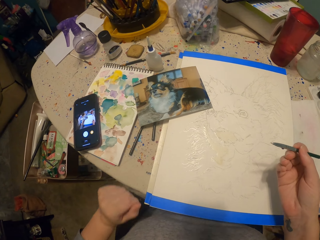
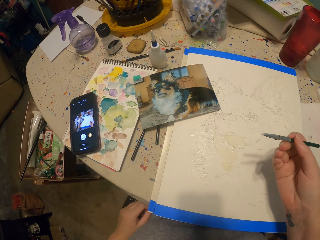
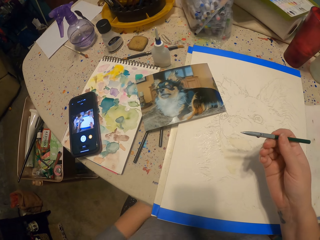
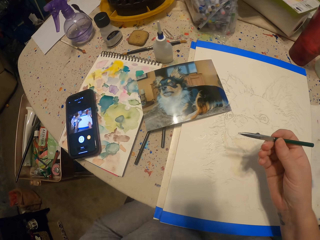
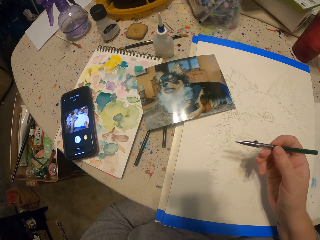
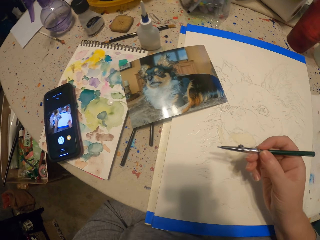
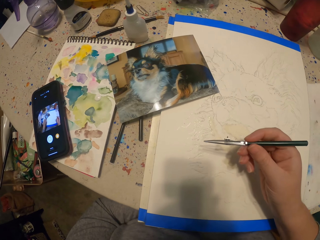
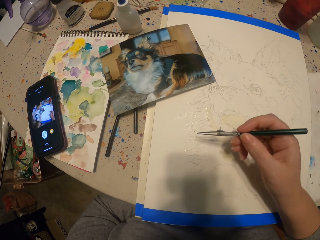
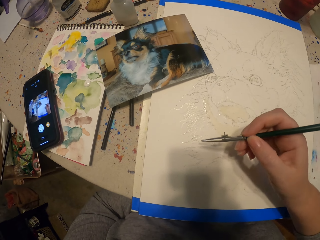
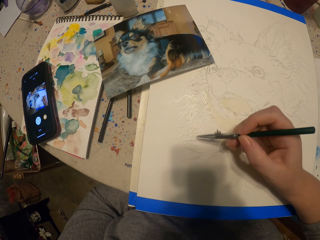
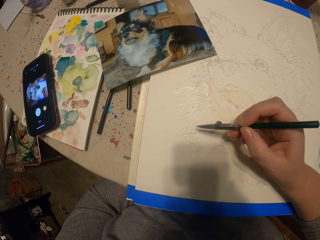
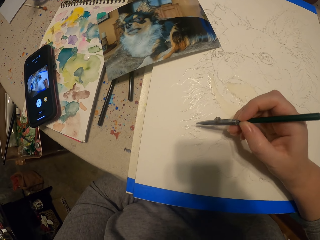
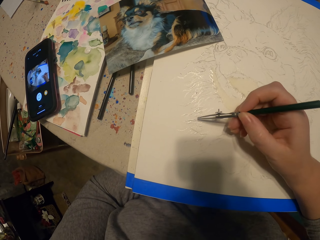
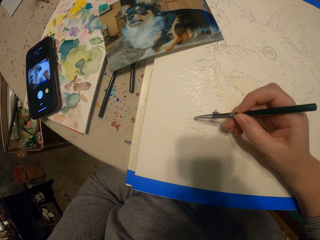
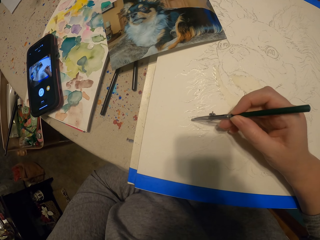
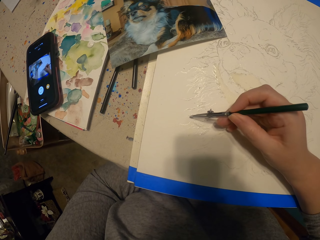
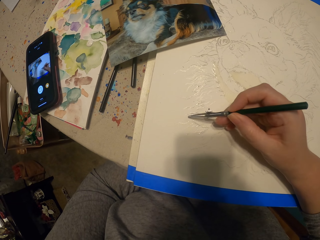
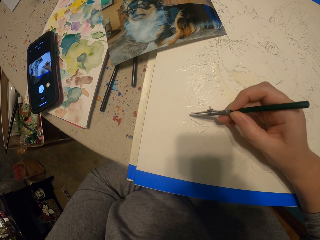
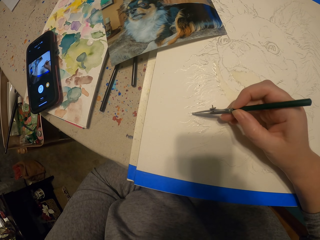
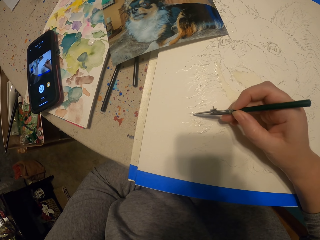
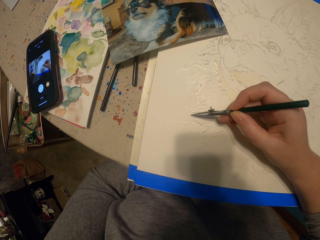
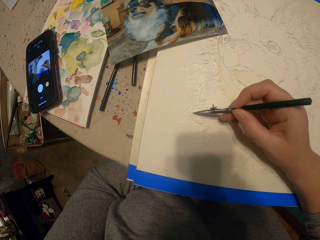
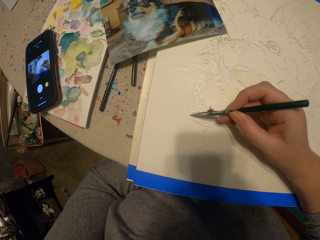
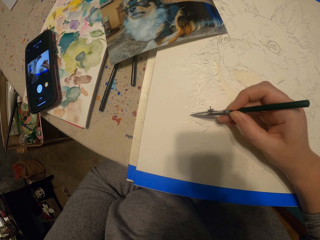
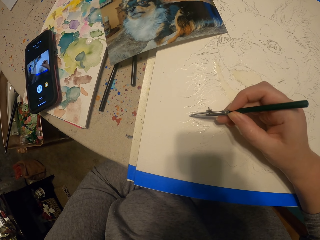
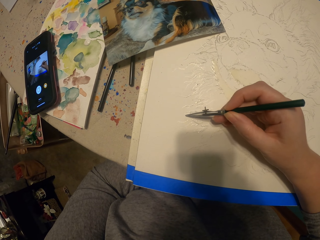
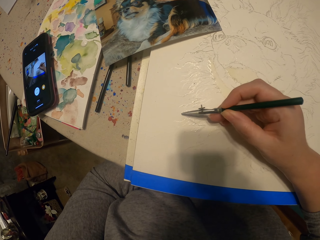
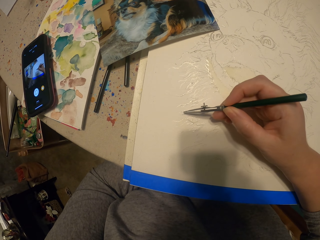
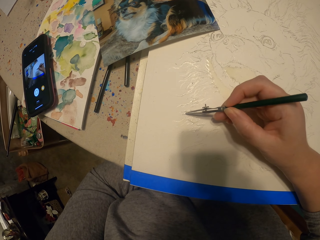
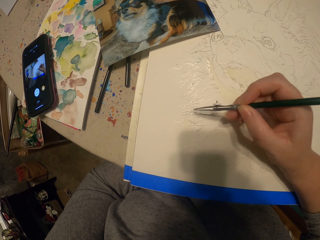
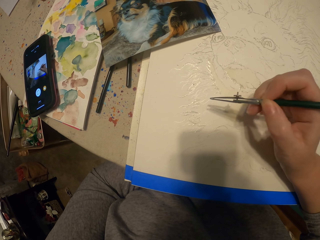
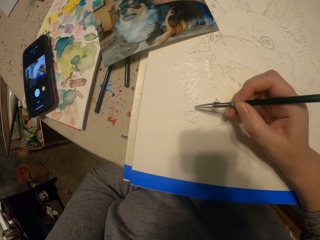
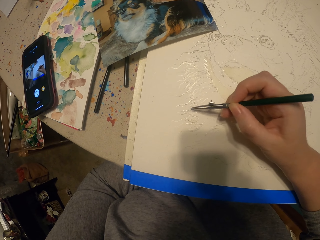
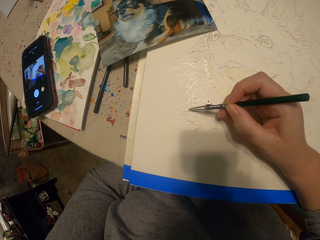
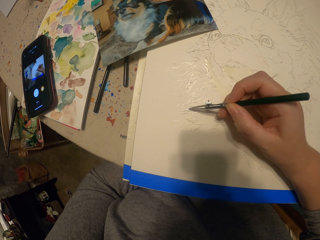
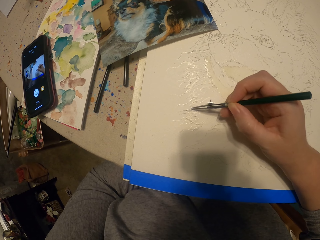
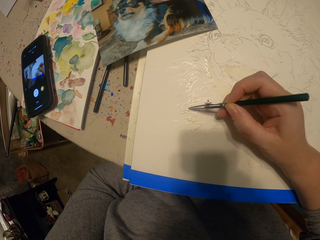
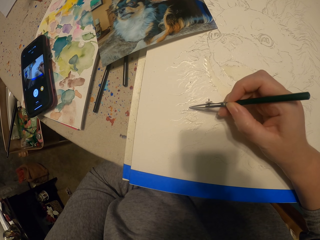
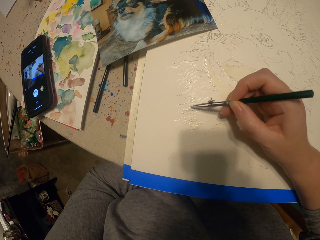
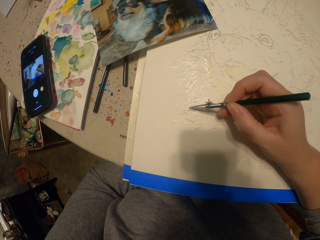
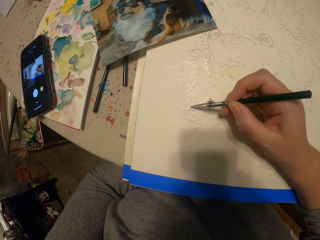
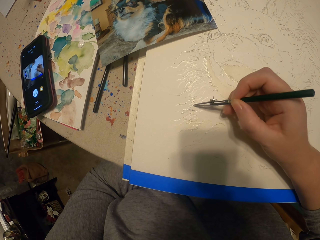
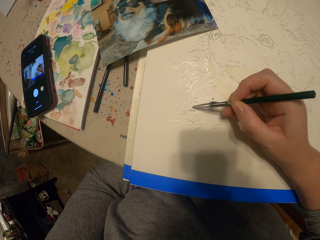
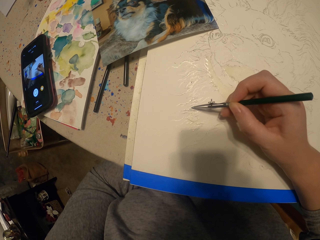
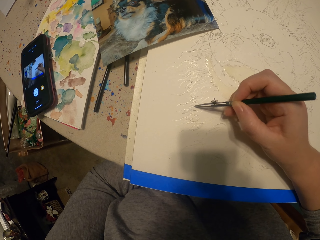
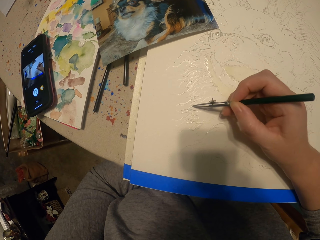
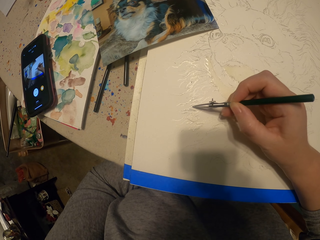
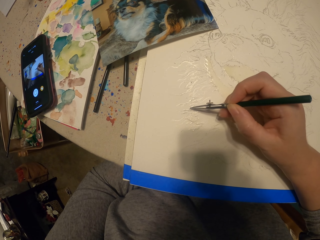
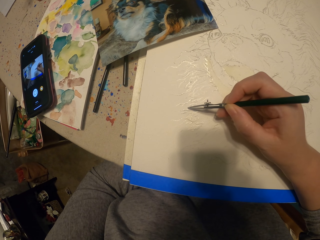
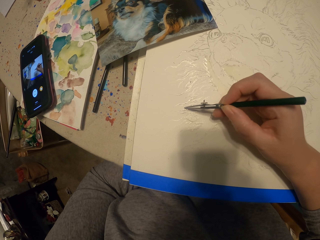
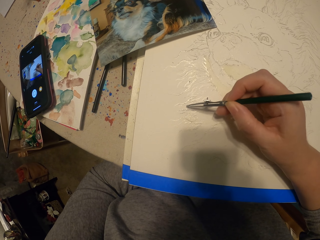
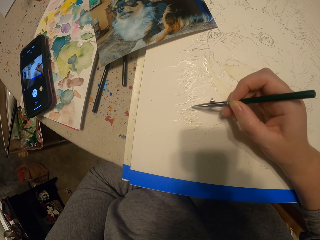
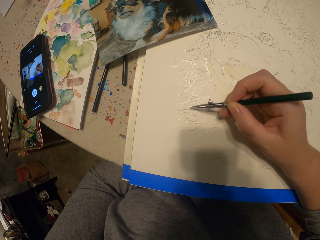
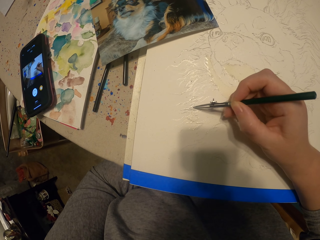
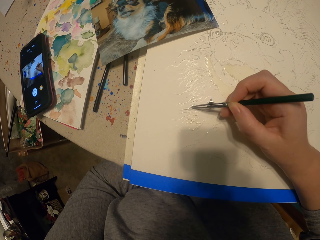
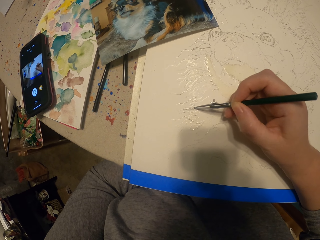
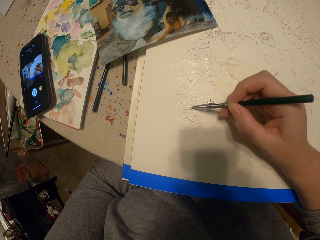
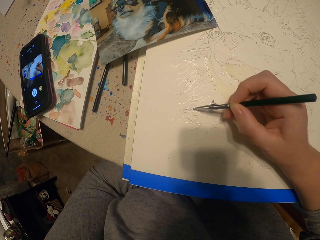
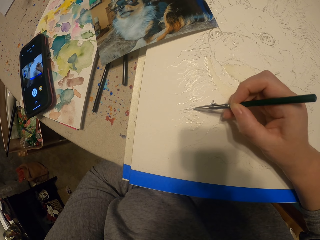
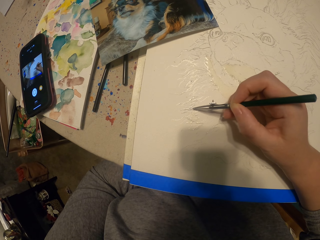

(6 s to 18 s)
The camera wearer paints a picture. They move the painting pencil away from the picture. They paint the picture.

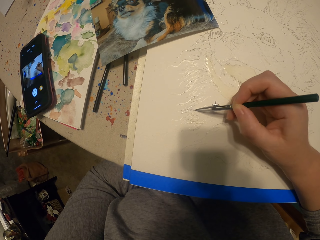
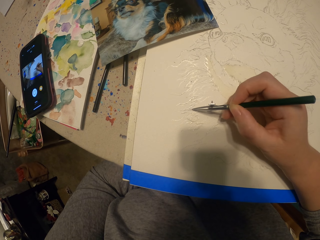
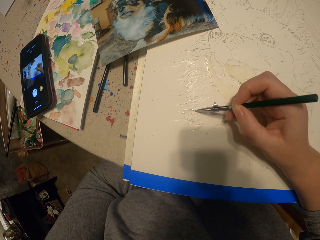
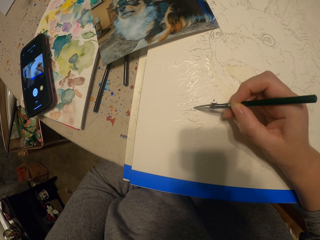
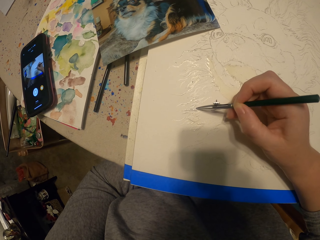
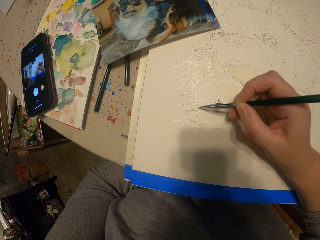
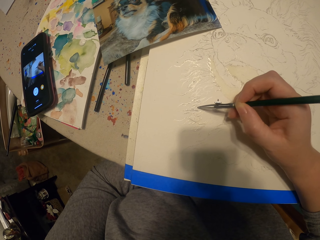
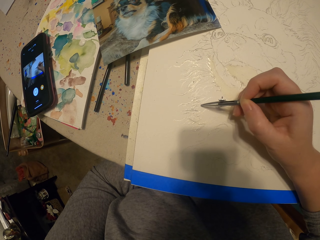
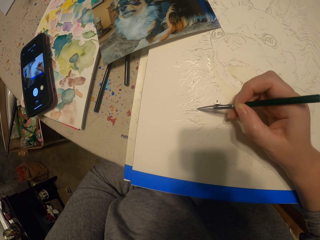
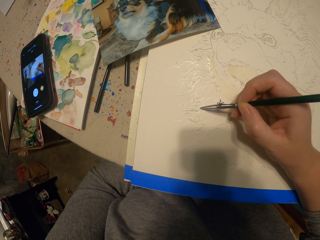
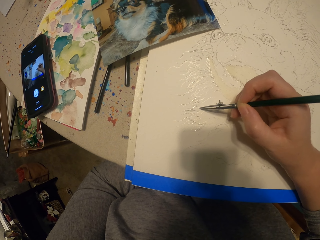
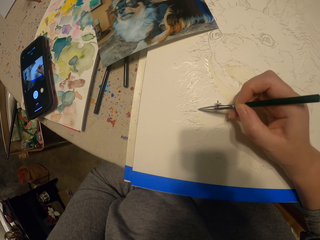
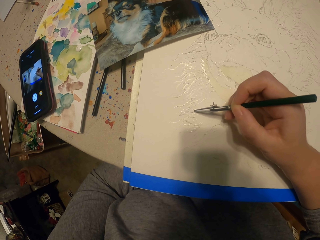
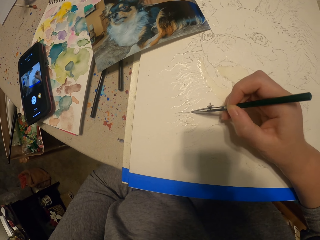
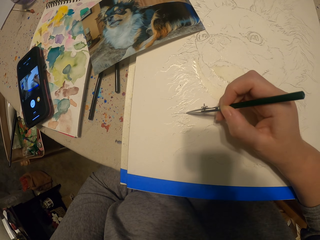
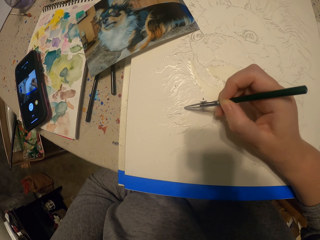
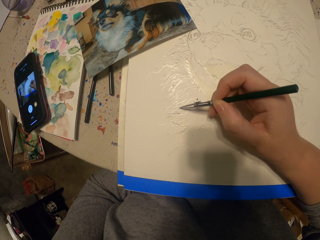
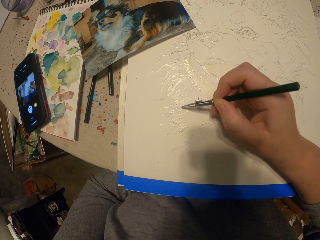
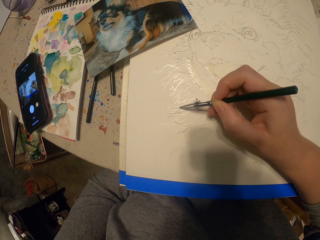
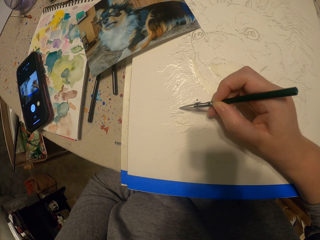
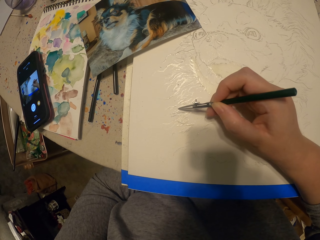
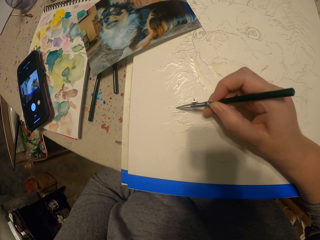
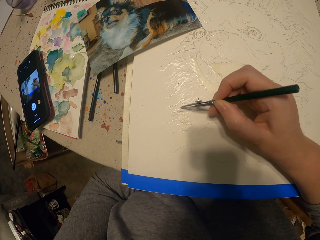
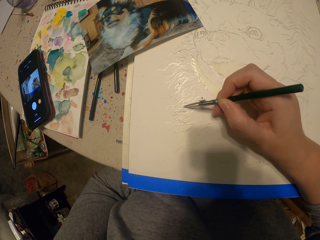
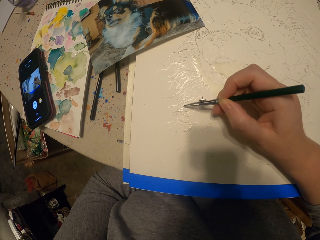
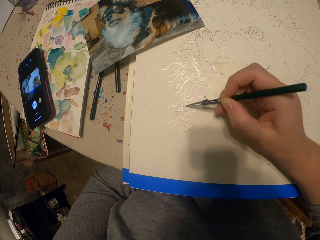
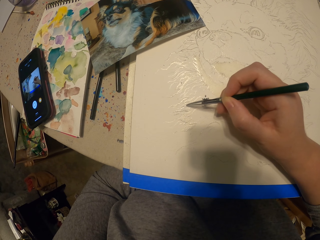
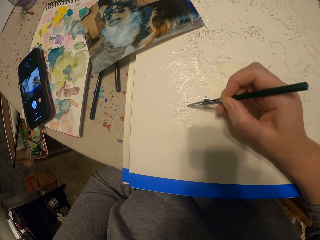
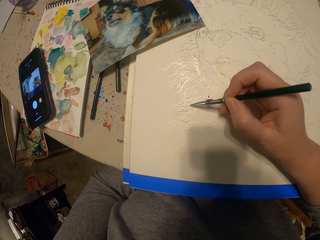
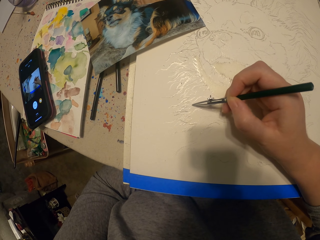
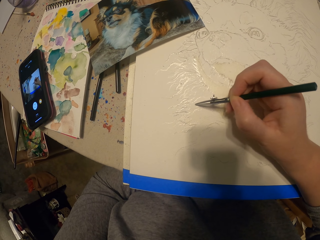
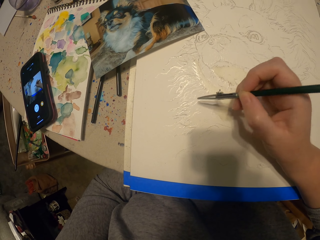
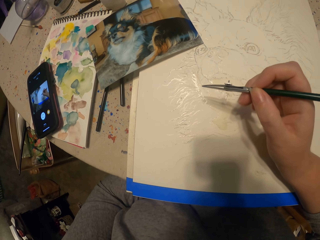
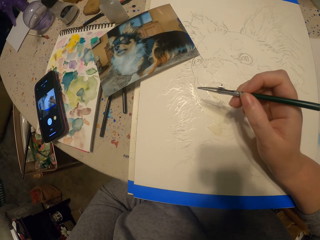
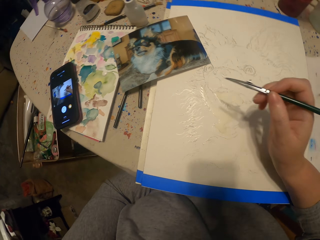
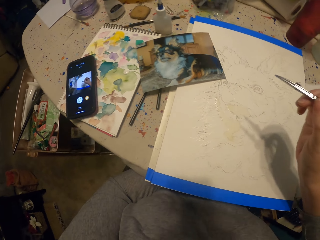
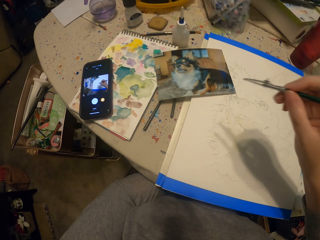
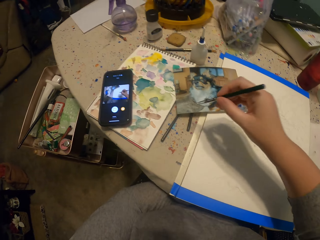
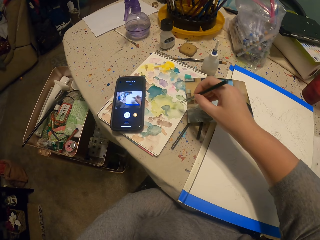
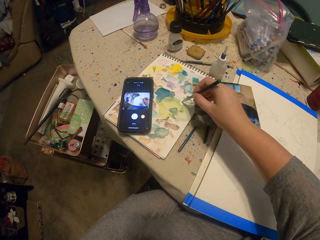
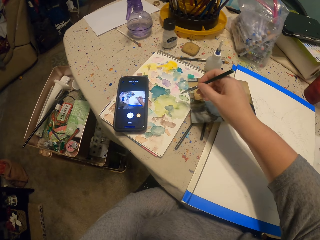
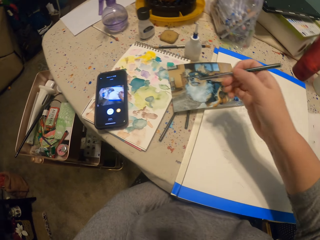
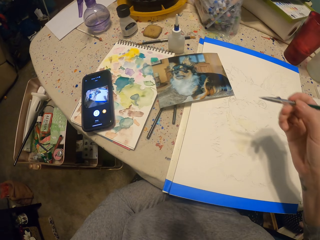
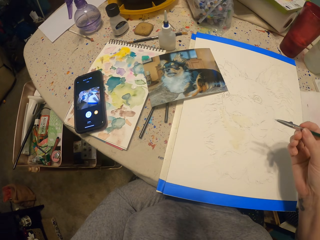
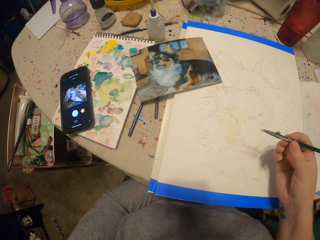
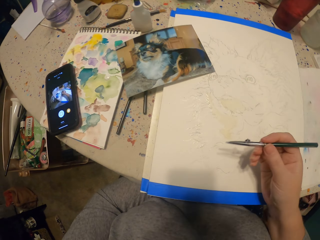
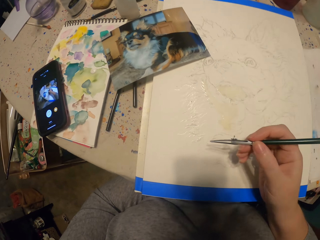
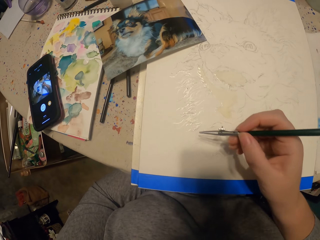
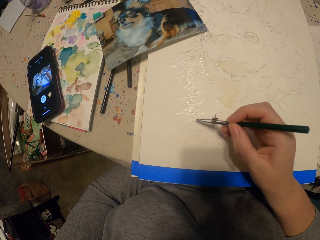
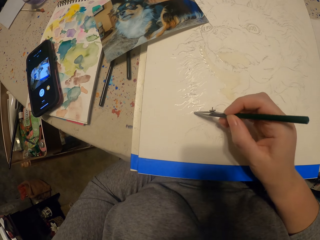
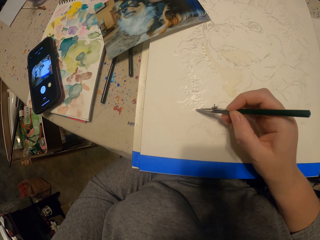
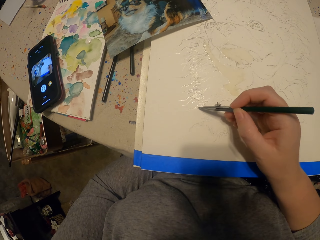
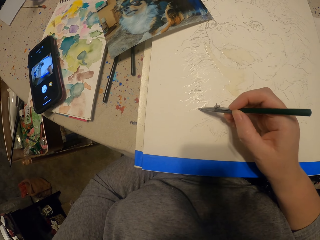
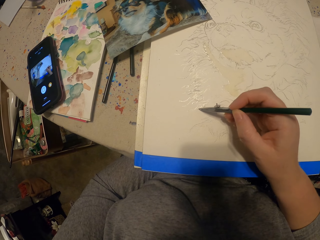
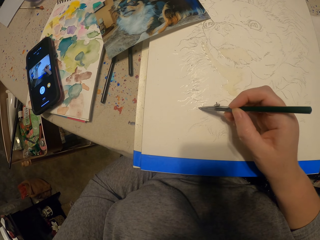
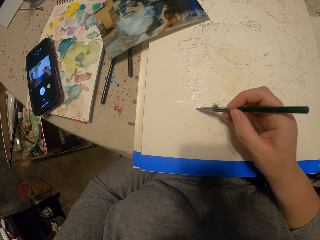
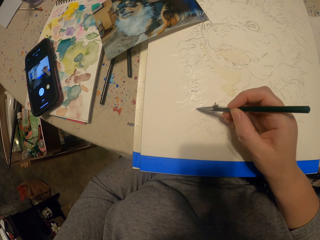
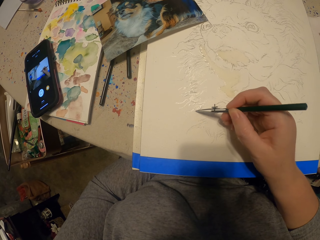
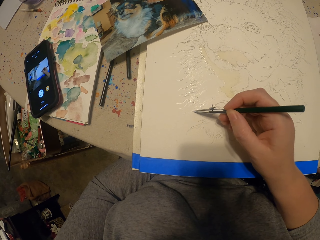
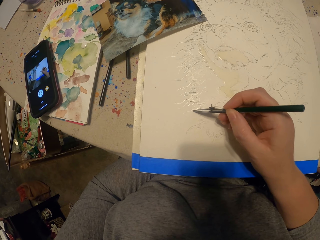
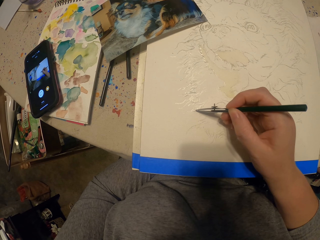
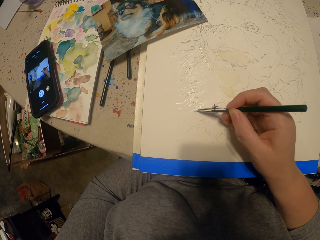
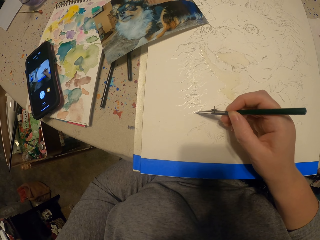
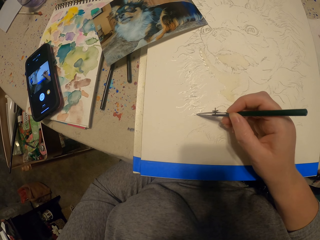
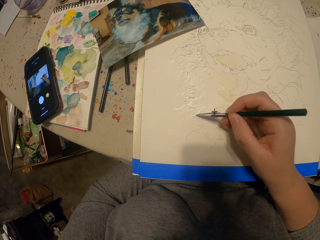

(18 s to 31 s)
The camera wearer moves the painting pencil away from the picture. They rest a hand on the table. They dip the painting pencil in the ink. They paint the picture.
